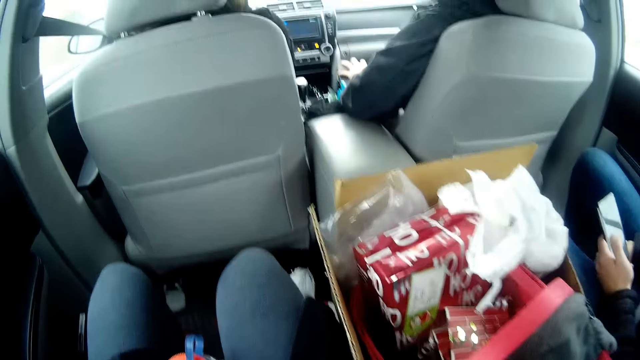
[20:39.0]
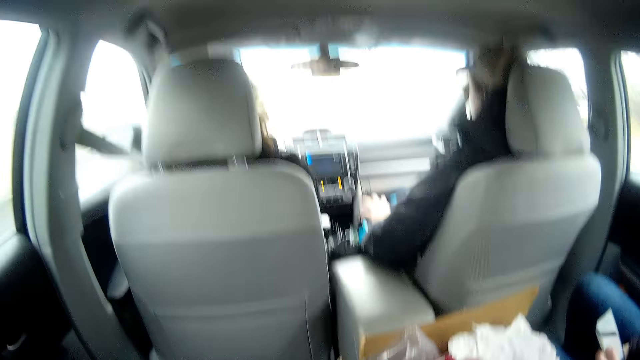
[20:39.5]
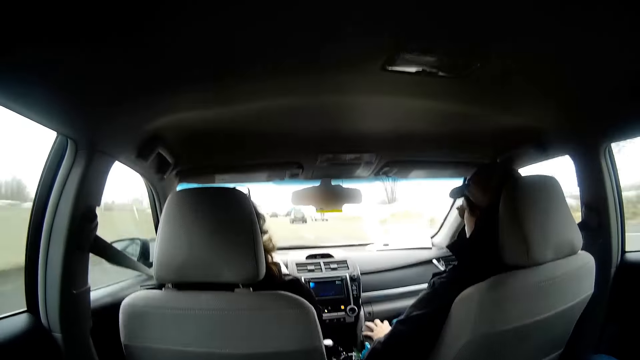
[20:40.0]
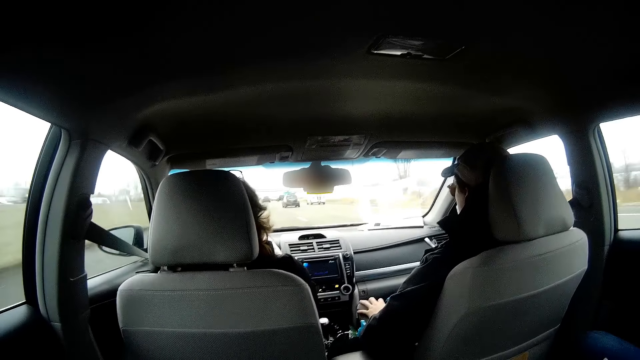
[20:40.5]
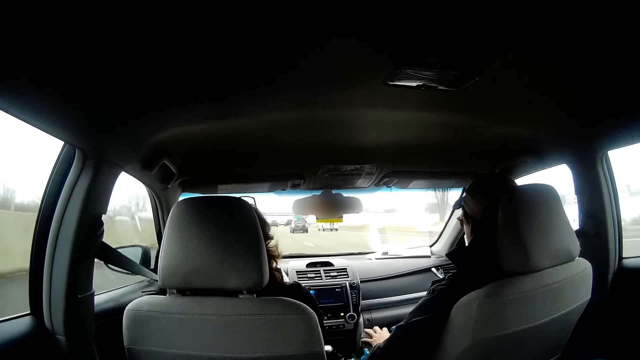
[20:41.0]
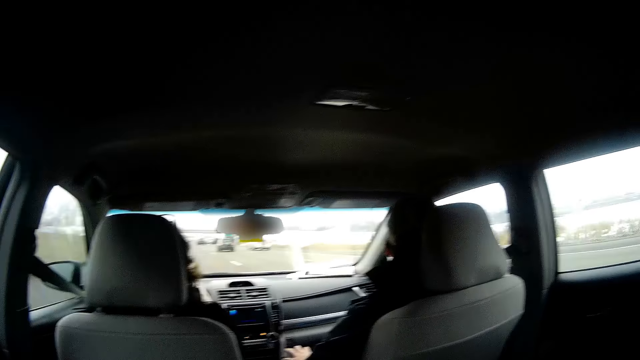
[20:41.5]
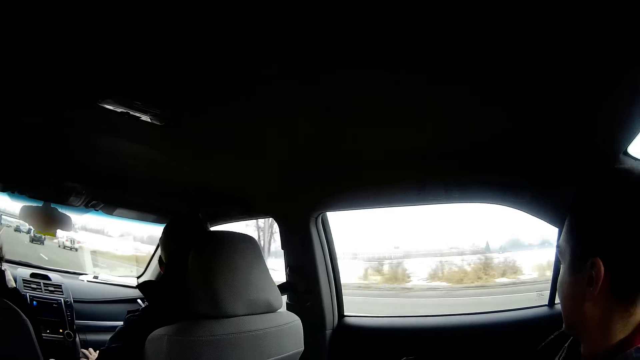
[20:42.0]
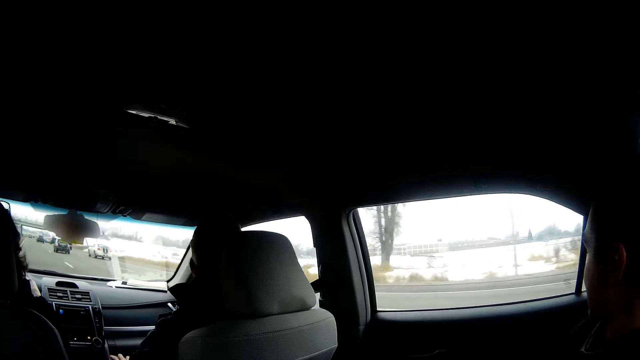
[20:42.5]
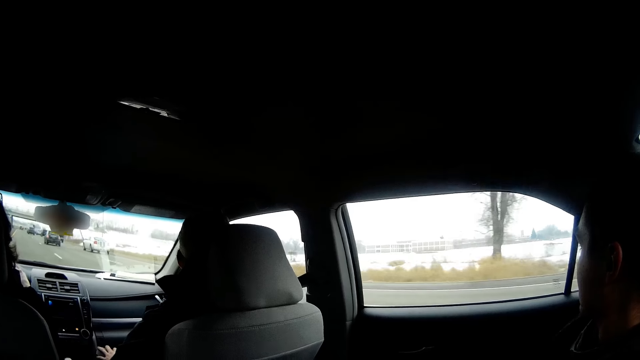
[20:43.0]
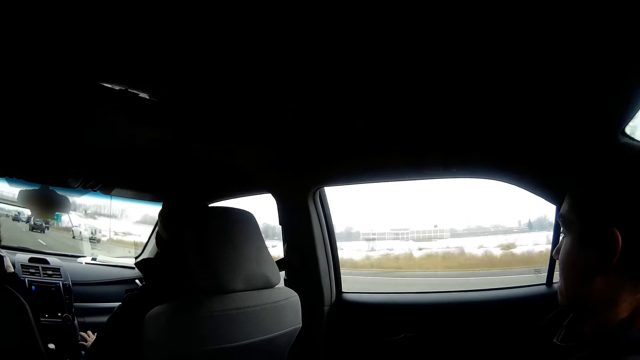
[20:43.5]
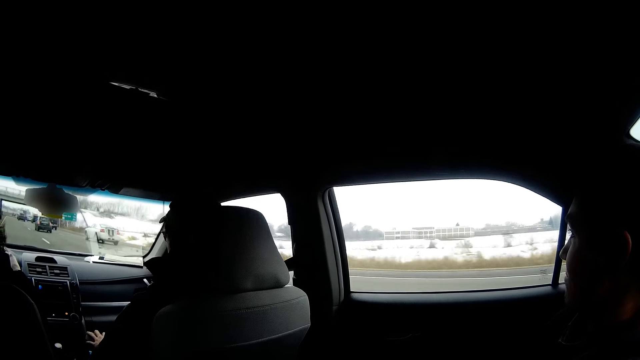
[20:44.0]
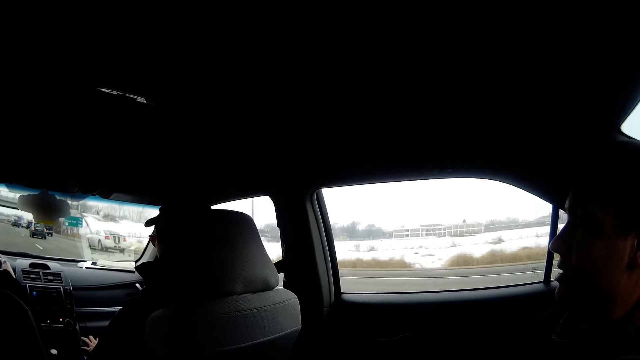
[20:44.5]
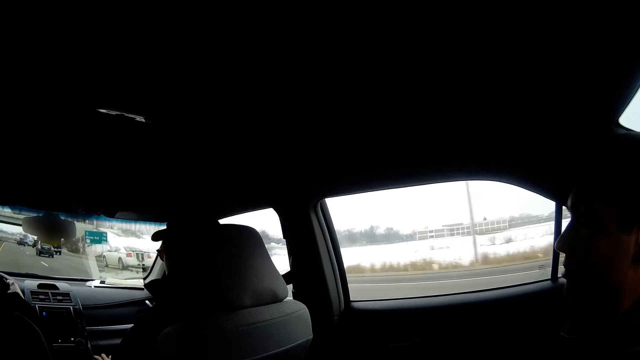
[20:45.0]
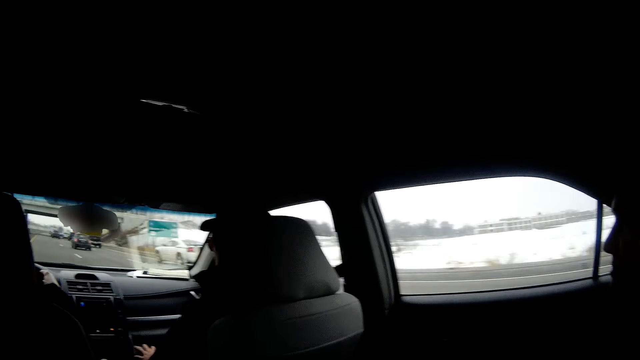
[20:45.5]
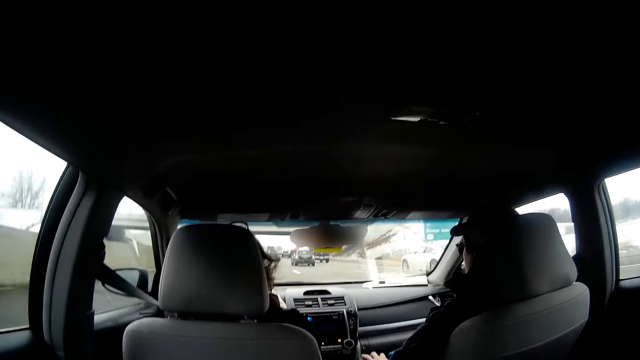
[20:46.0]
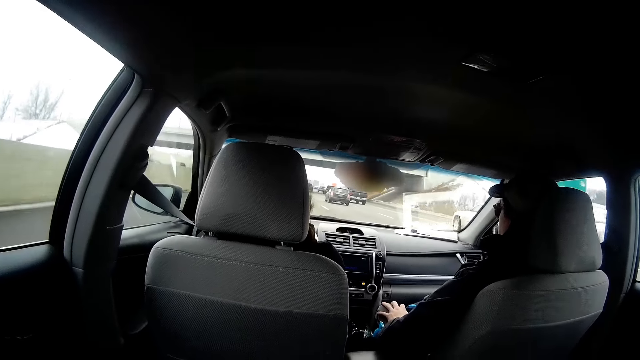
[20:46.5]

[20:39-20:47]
The camera wearer looks at a man.
